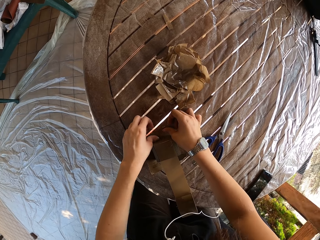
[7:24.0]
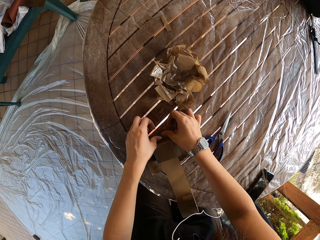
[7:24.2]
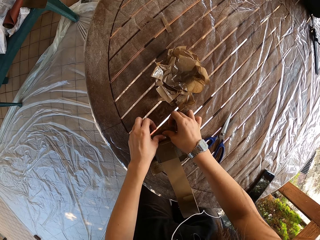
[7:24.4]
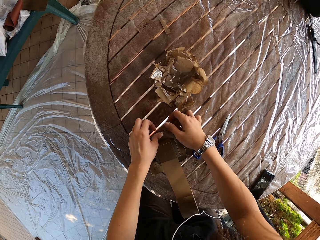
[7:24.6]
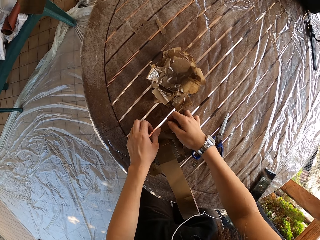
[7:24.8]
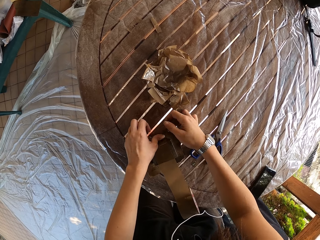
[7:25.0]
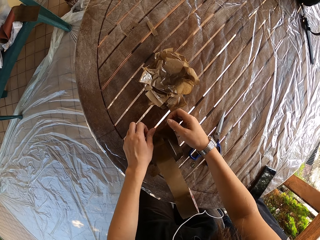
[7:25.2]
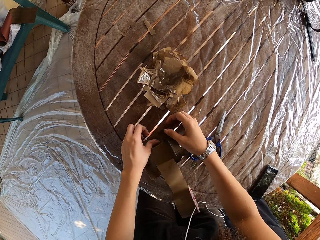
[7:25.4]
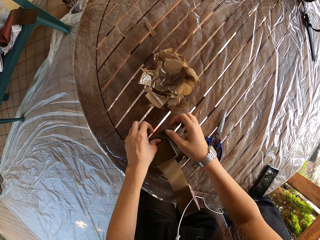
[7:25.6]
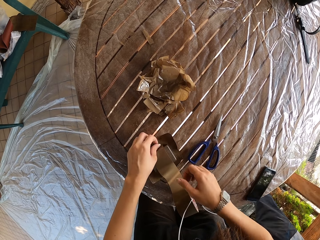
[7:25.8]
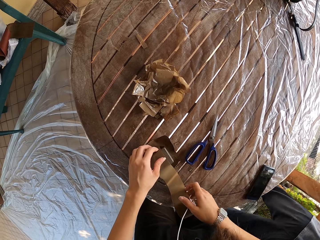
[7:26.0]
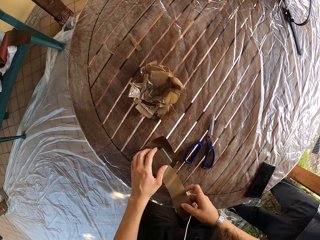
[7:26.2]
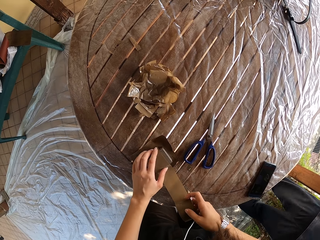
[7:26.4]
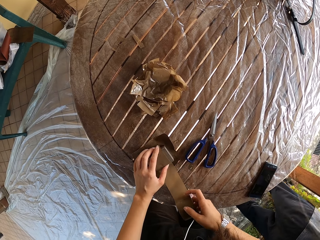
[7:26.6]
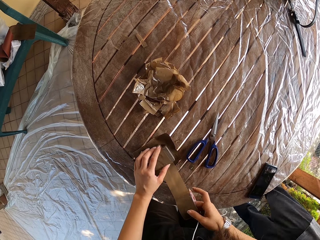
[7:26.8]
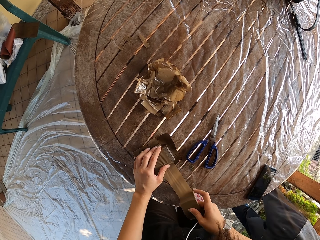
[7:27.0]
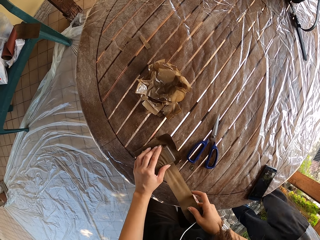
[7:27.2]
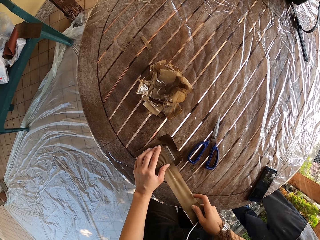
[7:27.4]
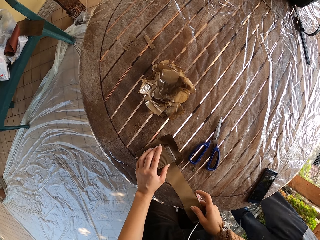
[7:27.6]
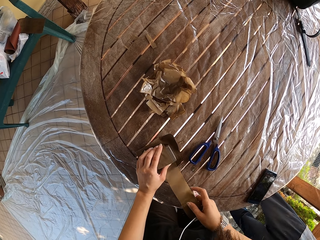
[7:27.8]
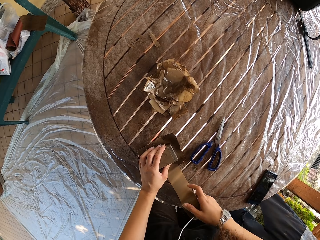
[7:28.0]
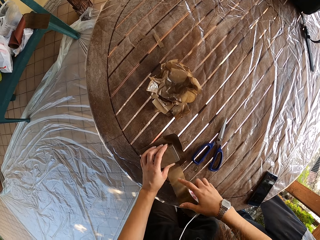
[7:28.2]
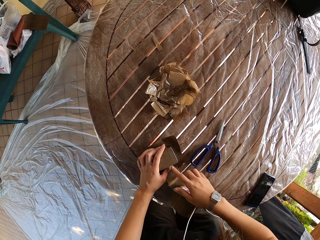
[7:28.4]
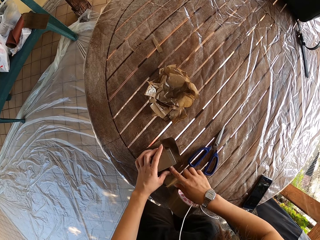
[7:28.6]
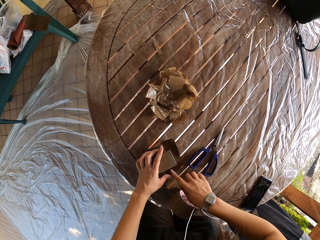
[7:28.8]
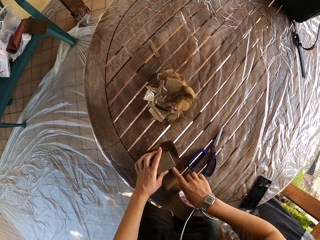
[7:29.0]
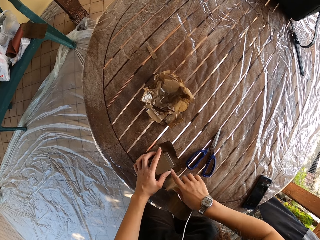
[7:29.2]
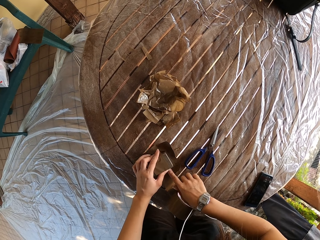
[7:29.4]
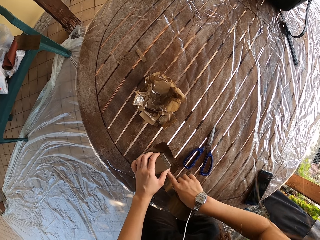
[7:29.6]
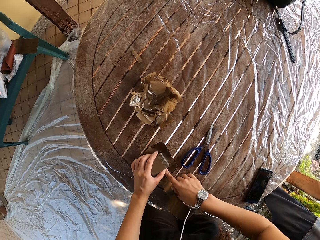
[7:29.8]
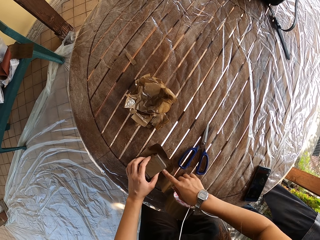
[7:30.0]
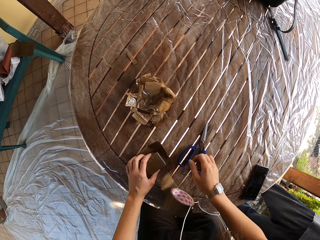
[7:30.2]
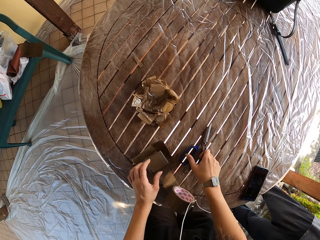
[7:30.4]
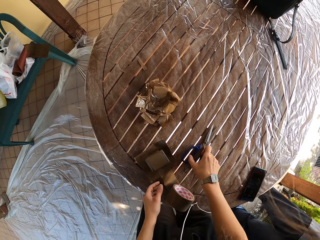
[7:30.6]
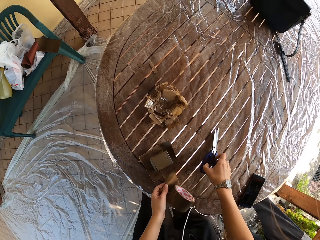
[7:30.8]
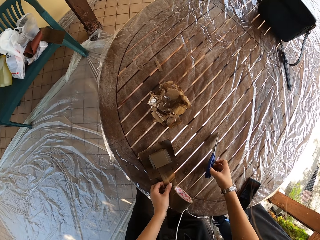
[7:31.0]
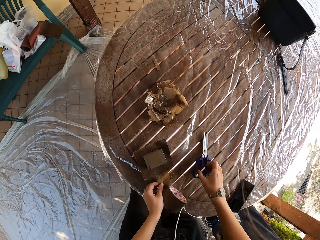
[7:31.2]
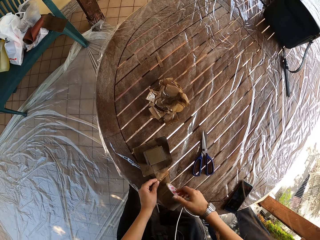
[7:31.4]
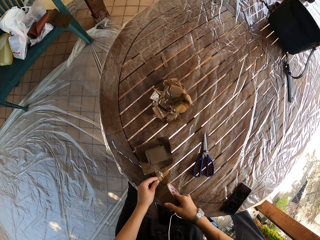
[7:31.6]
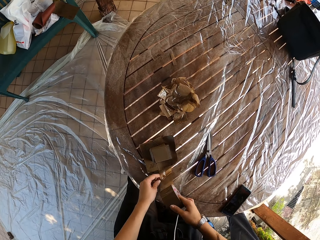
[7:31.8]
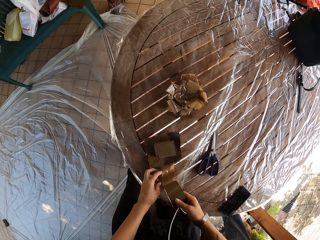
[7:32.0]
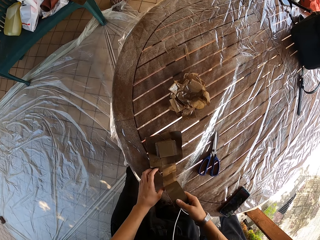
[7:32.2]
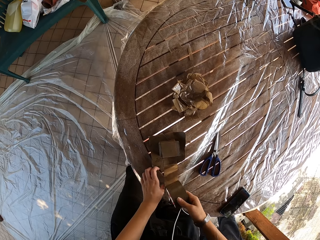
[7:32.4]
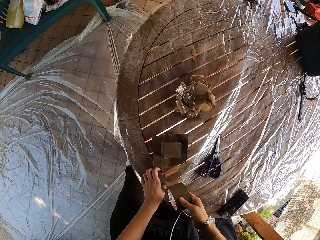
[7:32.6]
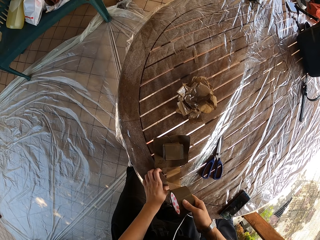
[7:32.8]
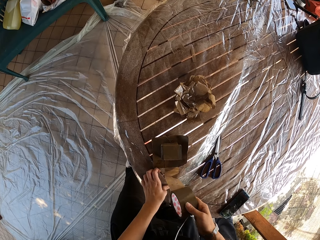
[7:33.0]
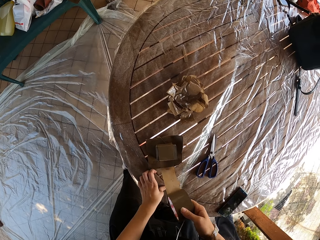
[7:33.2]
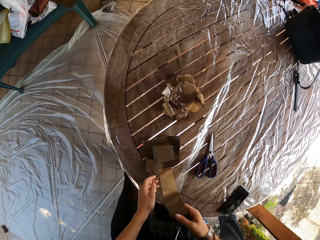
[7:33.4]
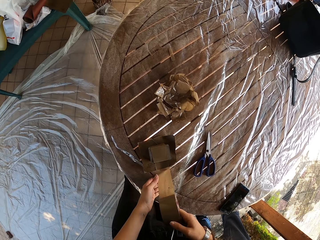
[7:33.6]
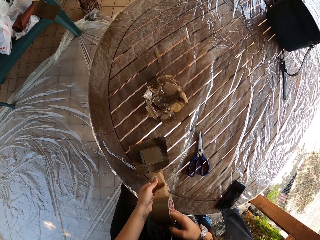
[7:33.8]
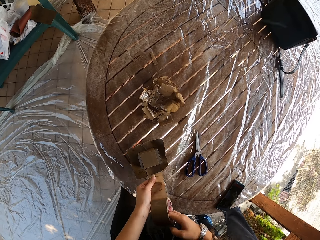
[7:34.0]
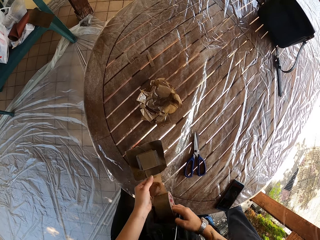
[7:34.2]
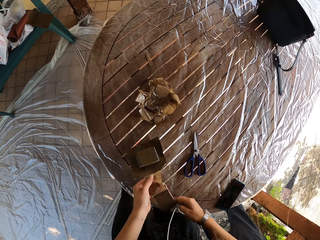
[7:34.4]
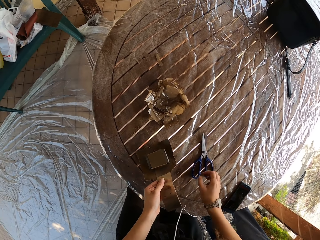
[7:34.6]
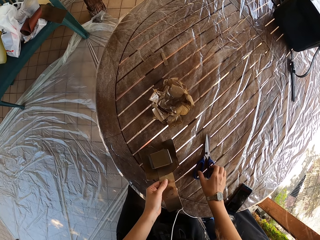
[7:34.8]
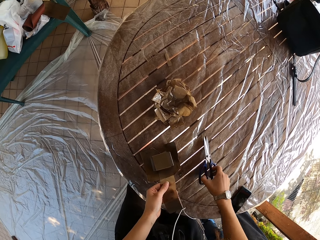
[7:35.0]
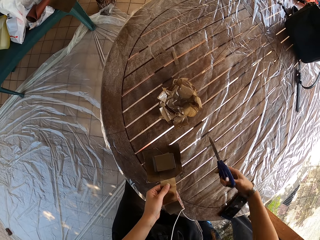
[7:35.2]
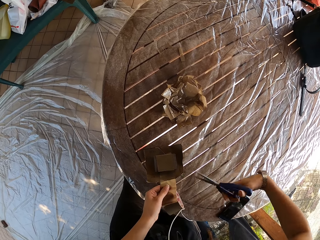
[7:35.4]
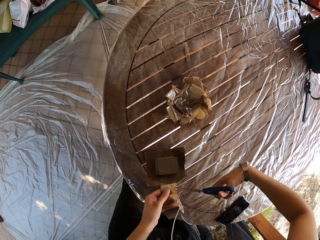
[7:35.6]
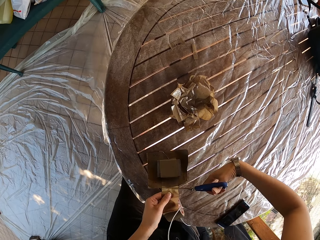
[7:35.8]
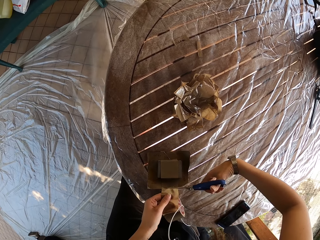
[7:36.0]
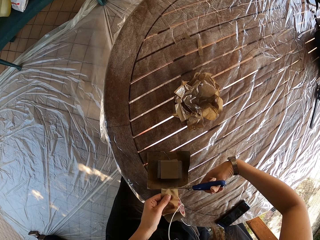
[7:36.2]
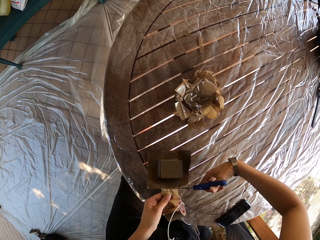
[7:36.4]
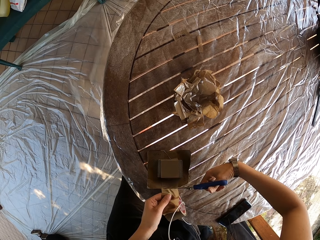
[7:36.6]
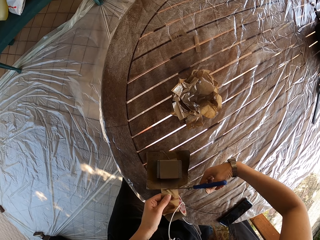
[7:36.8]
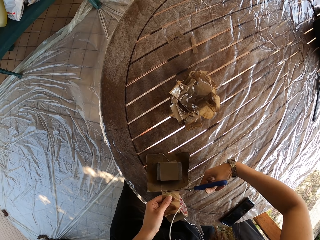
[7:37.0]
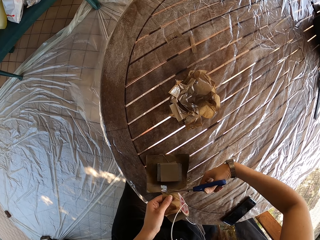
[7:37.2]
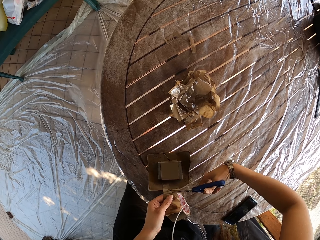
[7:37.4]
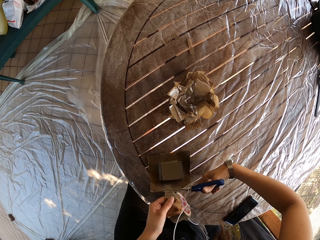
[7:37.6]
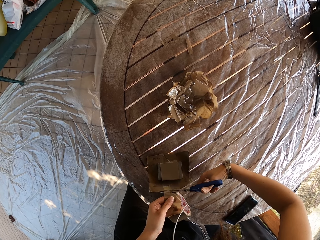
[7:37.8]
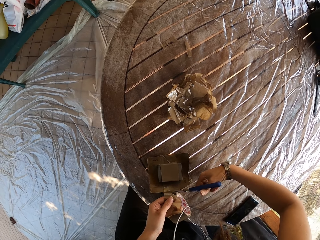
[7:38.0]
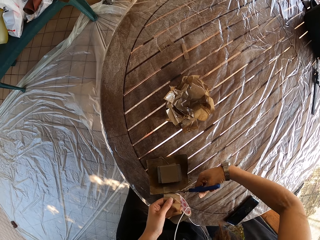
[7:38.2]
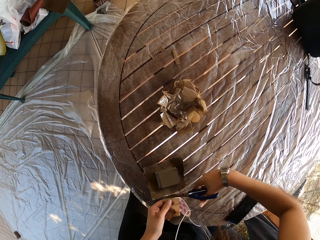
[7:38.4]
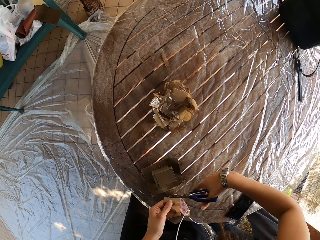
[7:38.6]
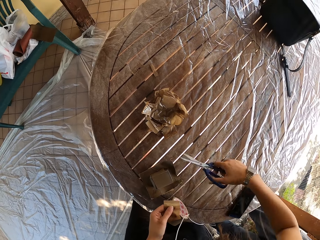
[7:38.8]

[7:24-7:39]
The camera wearer picks the scissors on the table with her right hand. She drops the scissors on the table with her right hand. She detaches the sellotape from a cellophane on the table with both hands. She holds the sellotape. She picks the scissors on the table with her right hand. She cuts the sellotape with the scissors on her right hand.

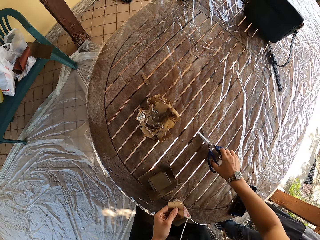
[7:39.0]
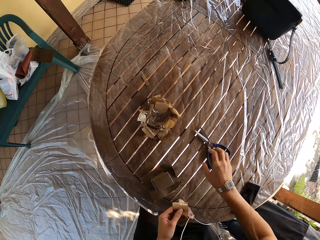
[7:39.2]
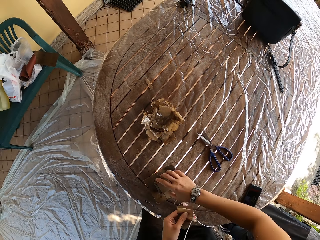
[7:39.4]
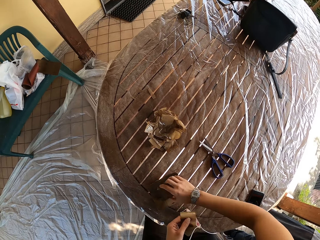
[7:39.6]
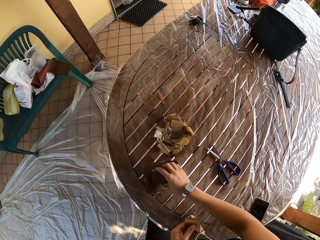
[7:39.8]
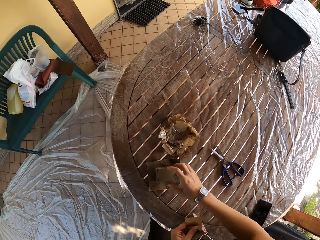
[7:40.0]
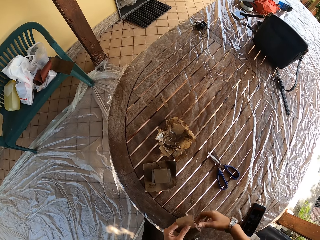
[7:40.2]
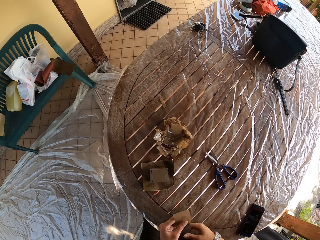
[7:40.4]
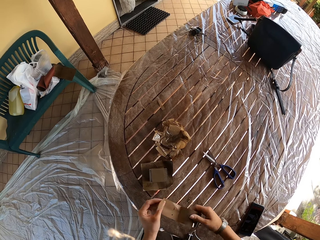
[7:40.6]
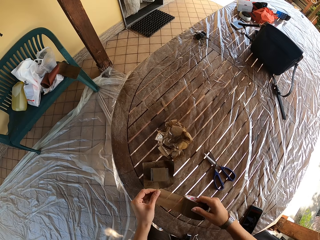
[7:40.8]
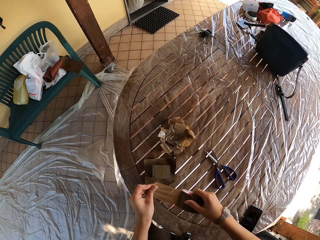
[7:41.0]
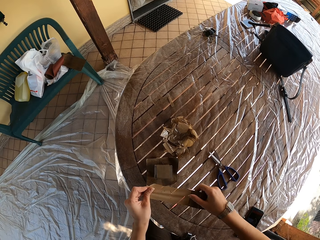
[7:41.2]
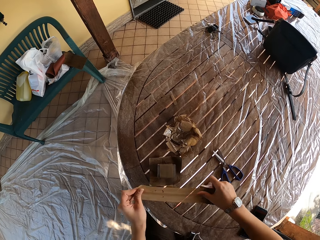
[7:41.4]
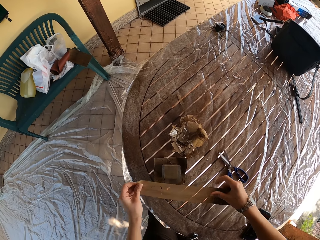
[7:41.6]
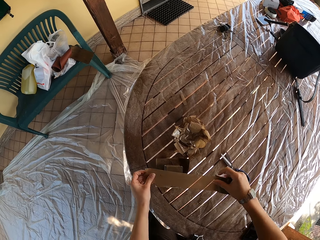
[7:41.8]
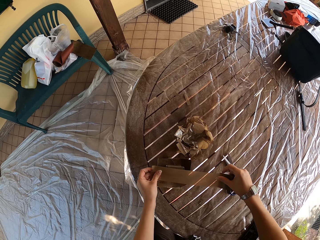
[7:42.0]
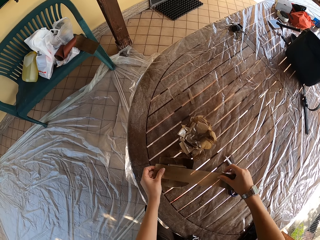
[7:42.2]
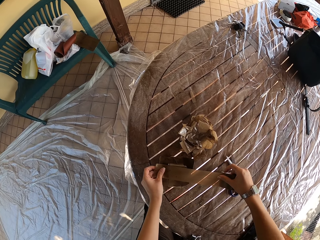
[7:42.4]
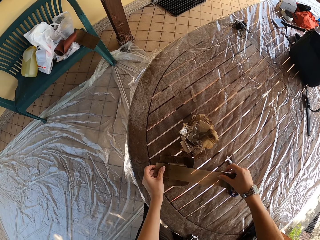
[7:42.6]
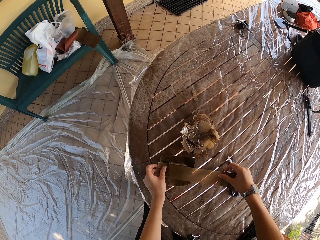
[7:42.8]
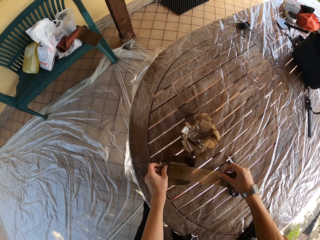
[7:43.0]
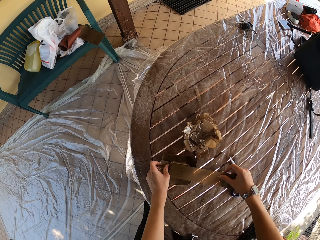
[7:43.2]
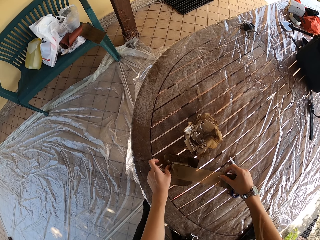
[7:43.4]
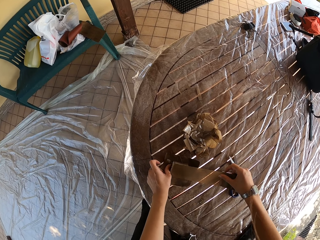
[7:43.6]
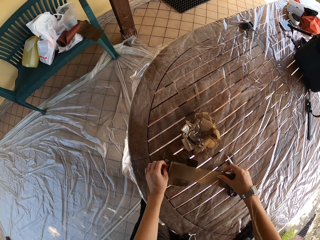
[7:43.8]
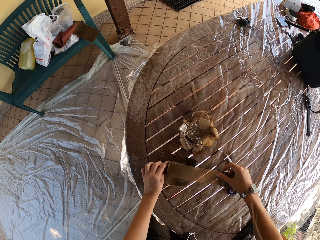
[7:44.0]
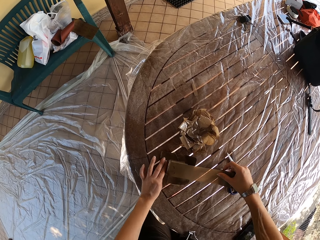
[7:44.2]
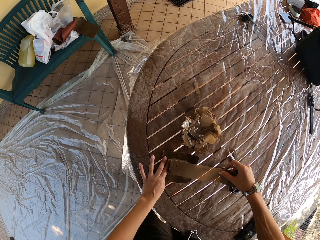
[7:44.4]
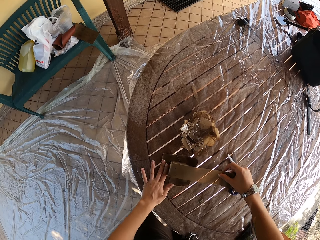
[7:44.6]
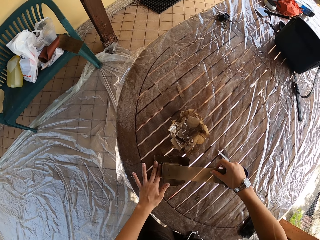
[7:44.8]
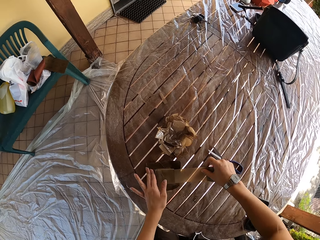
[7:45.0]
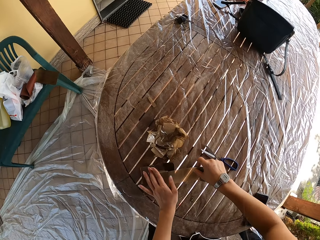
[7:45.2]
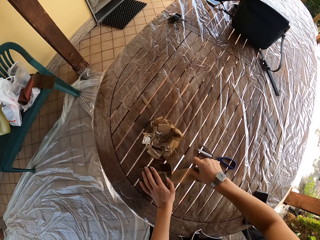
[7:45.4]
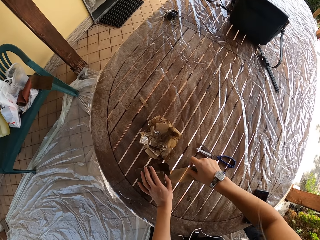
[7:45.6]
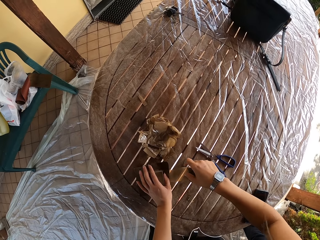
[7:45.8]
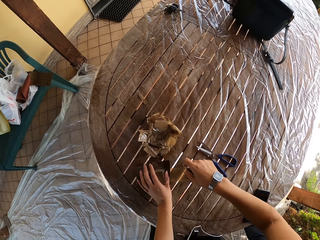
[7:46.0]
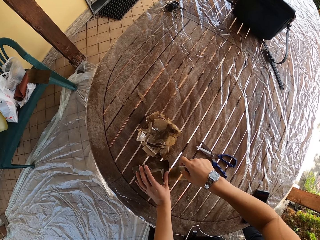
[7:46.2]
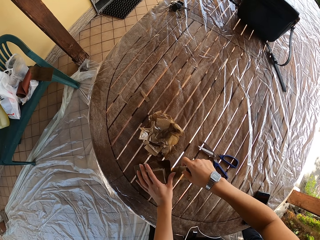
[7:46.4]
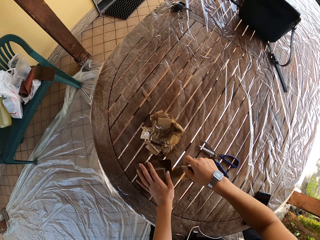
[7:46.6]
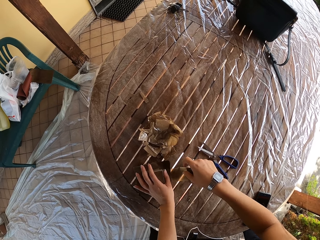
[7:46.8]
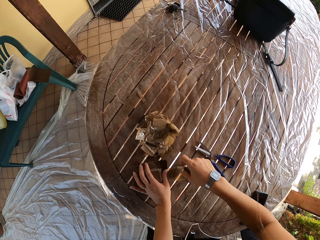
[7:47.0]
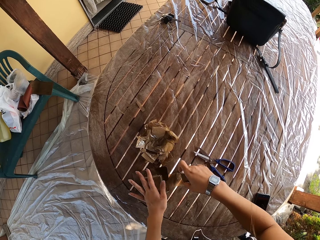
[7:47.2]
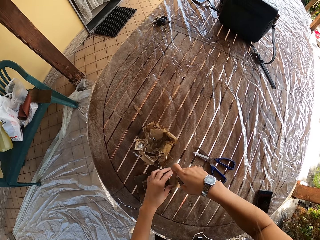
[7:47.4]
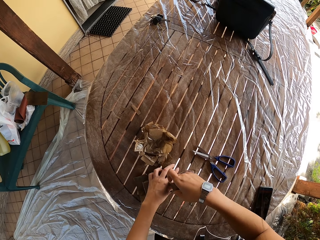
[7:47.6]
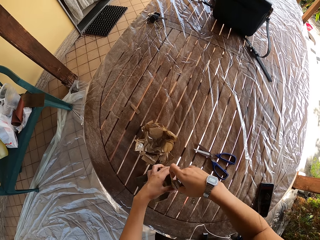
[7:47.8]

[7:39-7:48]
The camera wearer drops the scissors on the table with her right hand. She moves the sandpaper on the table with her right hand. She attaches the sellotape to the sandpaper with both hands. She pulls the sellotape. She wraps something with the sellotape.
